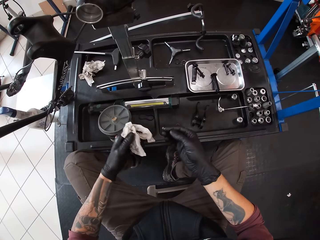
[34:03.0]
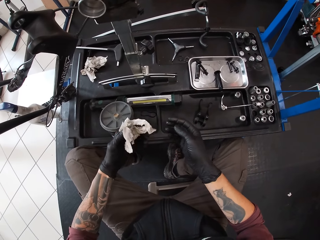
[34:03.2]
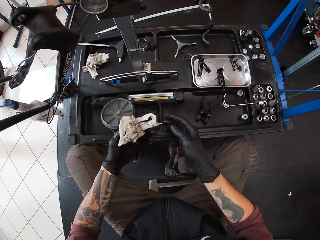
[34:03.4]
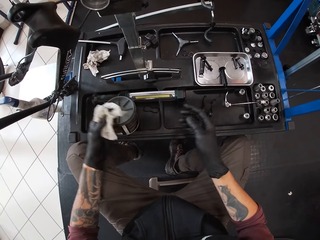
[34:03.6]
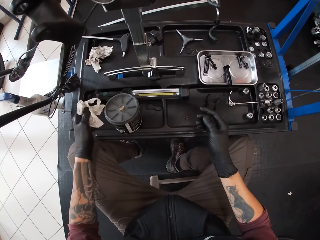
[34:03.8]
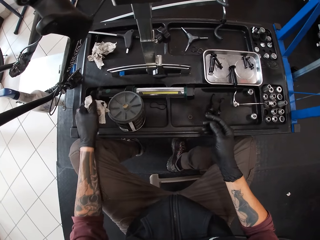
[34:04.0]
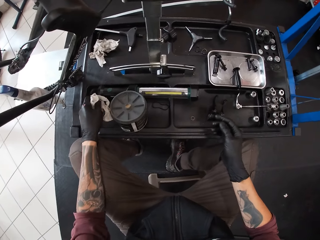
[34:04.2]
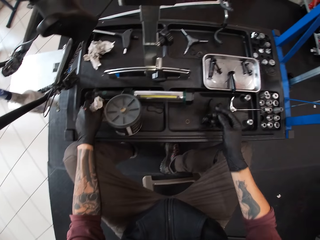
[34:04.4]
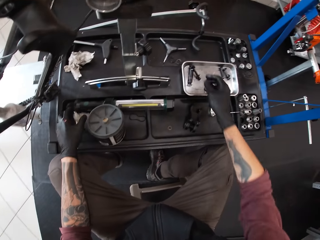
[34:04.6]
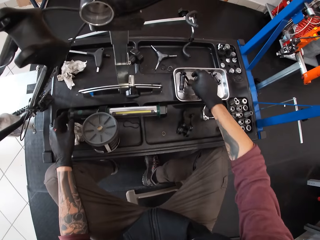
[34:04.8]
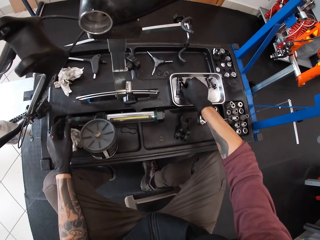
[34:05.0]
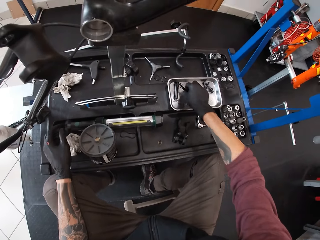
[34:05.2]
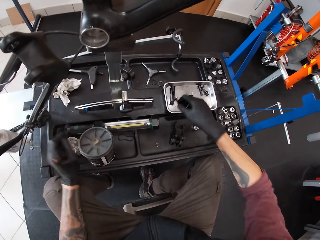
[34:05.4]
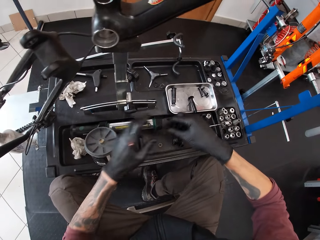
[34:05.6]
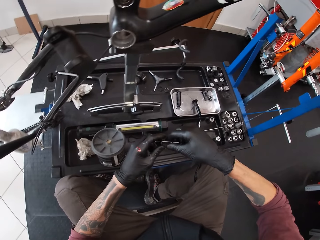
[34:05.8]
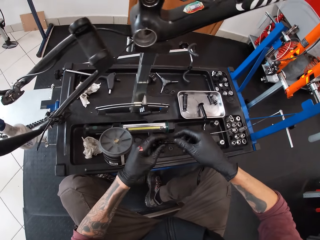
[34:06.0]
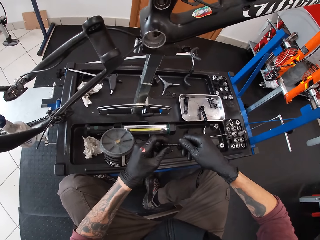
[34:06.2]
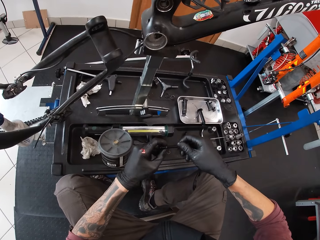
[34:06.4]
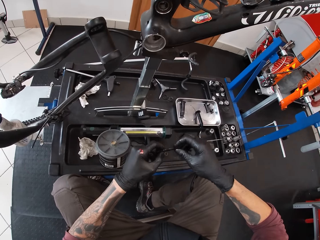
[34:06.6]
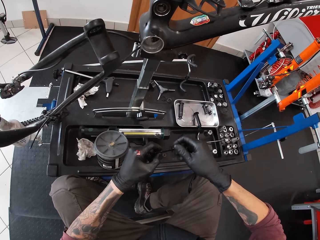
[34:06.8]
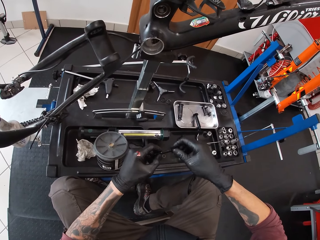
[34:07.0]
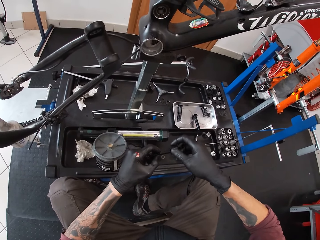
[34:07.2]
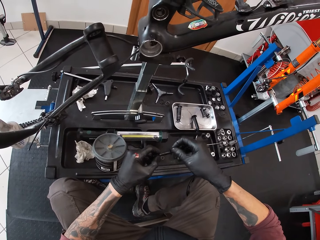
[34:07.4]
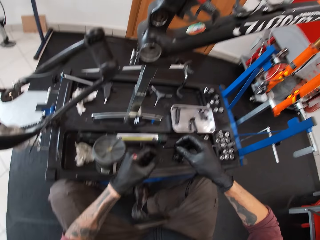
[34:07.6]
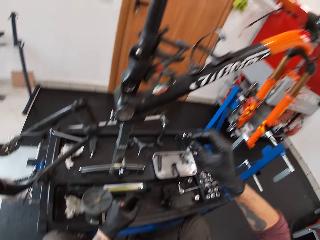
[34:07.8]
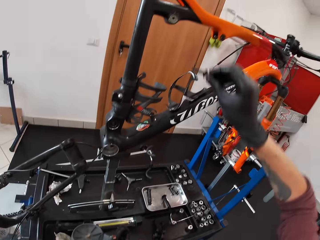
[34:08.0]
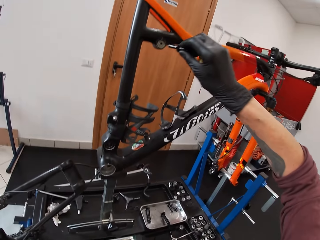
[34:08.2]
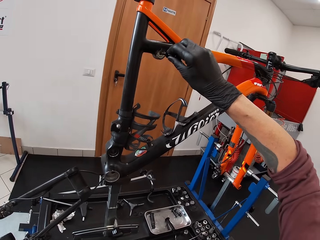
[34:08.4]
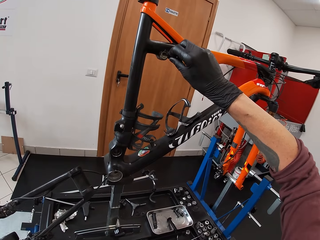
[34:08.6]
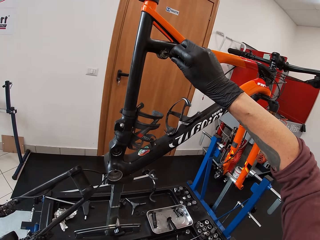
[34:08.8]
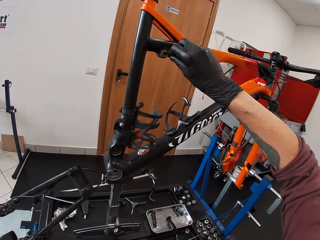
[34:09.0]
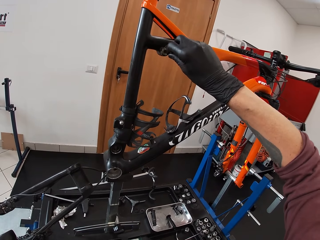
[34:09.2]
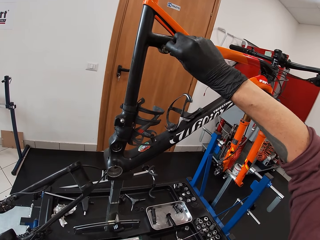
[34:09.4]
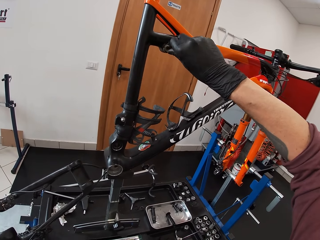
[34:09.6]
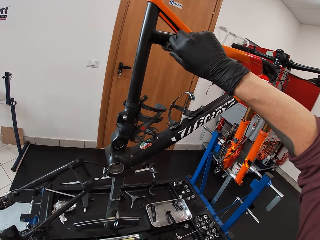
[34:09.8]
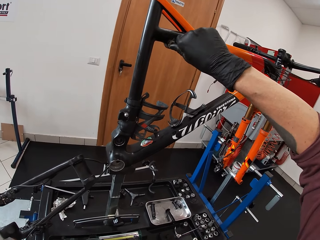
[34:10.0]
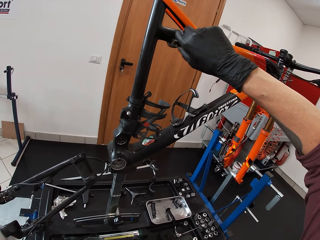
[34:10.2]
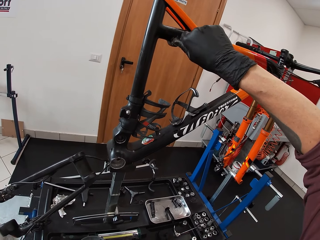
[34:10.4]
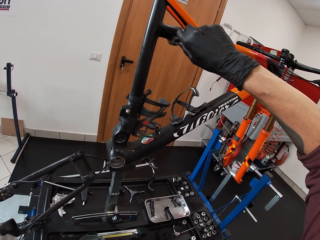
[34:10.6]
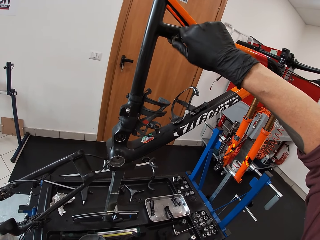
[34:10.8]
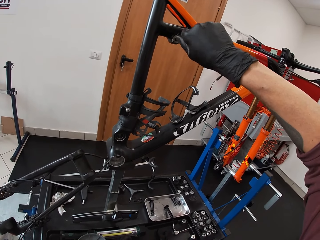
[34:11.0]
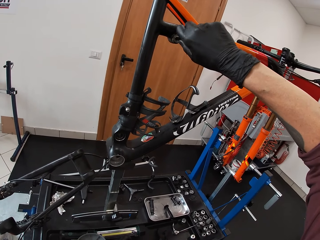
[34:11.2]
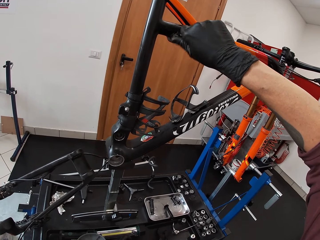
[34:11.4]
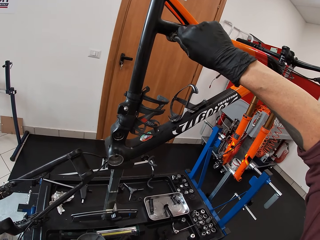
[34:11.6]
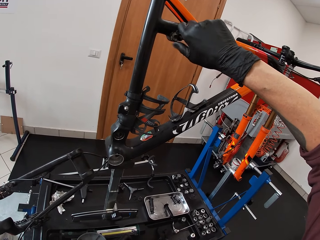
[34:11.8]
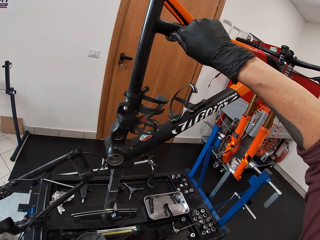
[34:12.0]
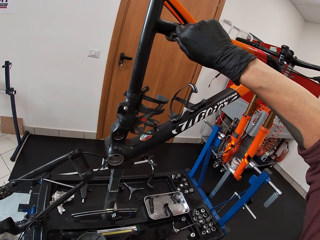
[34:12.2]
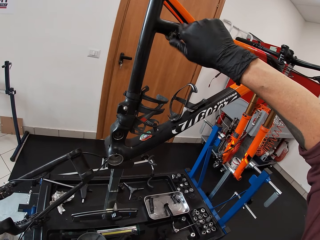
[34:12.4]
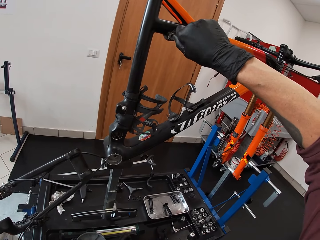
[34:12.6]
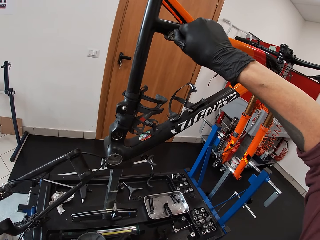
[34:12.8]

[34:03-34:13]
The camera wearer drops the piece of tissue in his left hand on the table. He picks up the mini screwdriver or bolt from the table with his right hand. He adjusts a nut on the bolt. He opens the mini screwdriver in his left hand with his right hand. He puts the bolt on the bicycle. He screws the bolt hole with the mini screwdriver in his right hand.

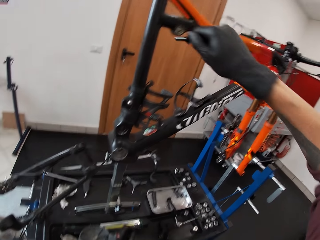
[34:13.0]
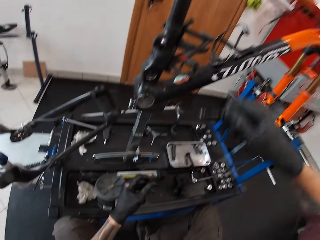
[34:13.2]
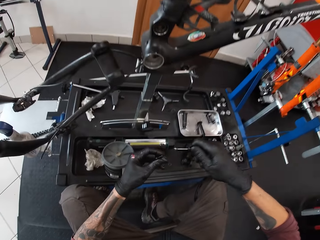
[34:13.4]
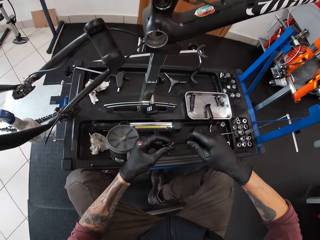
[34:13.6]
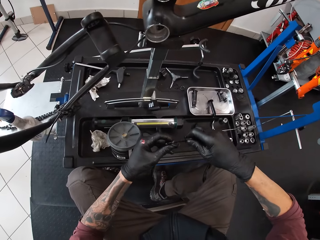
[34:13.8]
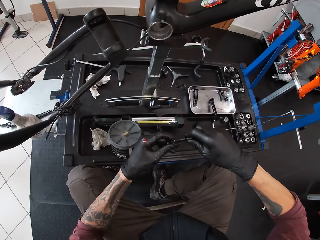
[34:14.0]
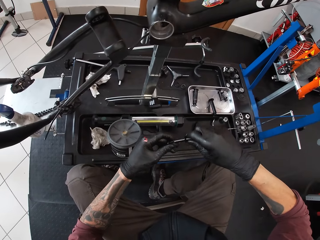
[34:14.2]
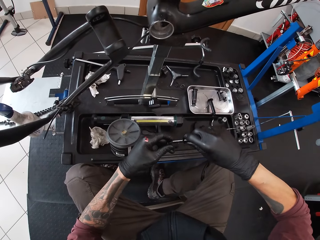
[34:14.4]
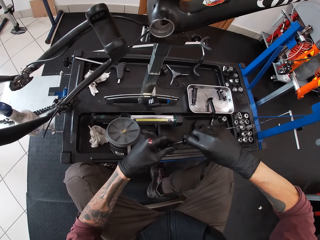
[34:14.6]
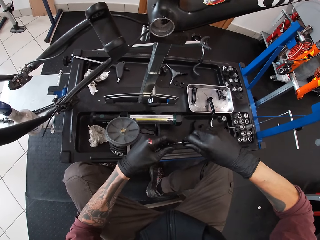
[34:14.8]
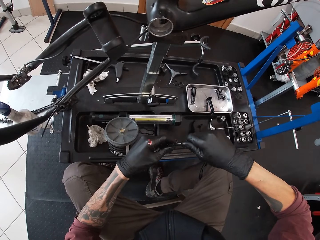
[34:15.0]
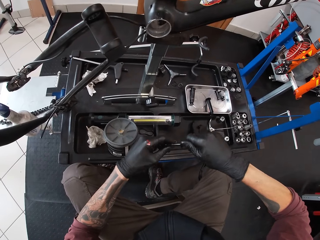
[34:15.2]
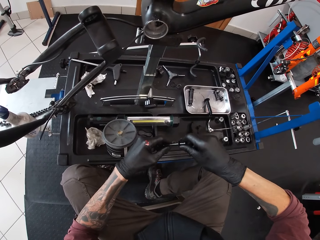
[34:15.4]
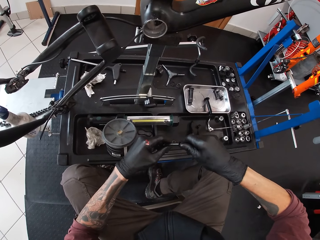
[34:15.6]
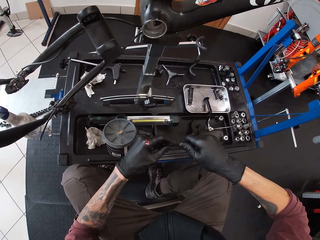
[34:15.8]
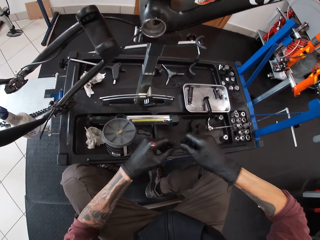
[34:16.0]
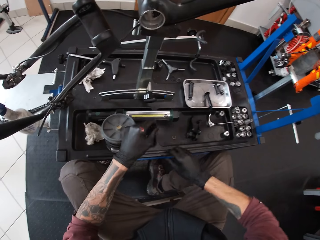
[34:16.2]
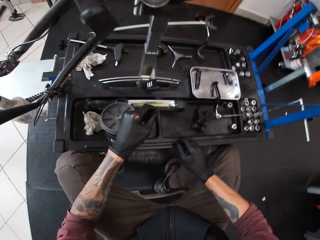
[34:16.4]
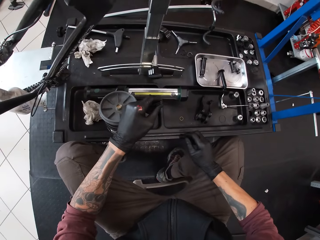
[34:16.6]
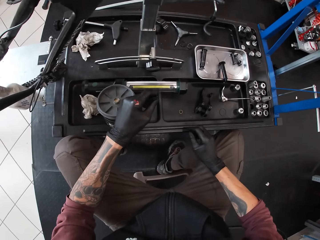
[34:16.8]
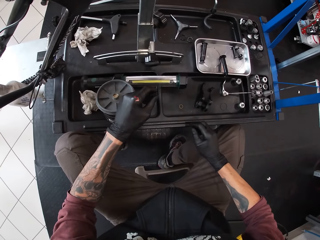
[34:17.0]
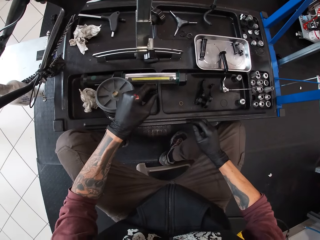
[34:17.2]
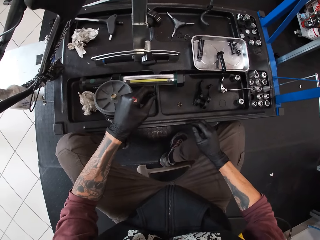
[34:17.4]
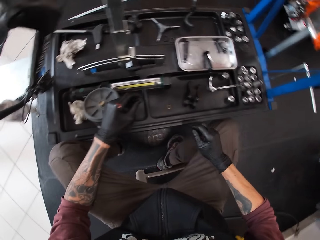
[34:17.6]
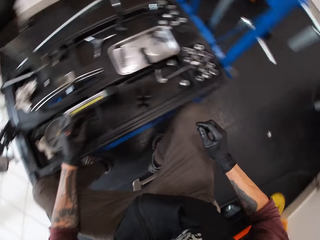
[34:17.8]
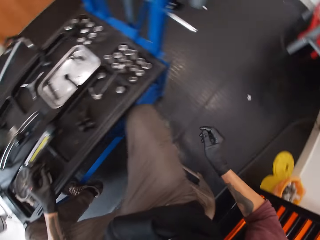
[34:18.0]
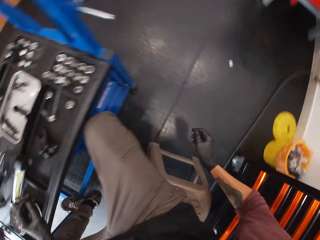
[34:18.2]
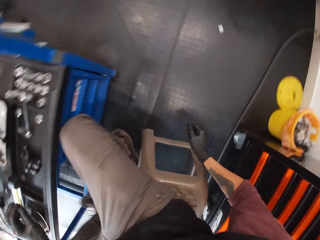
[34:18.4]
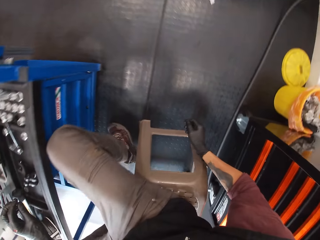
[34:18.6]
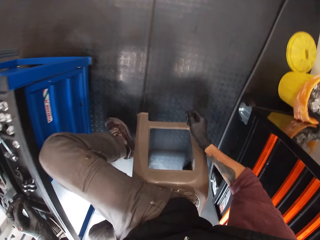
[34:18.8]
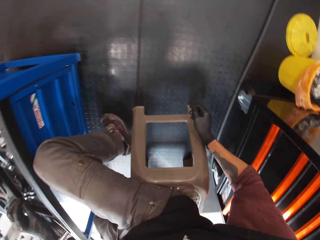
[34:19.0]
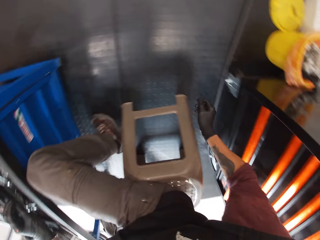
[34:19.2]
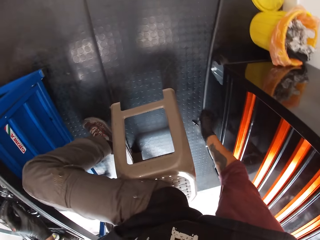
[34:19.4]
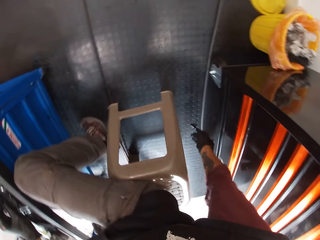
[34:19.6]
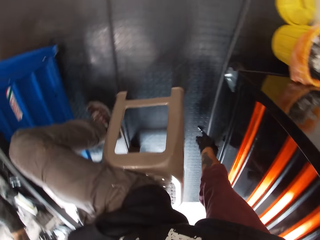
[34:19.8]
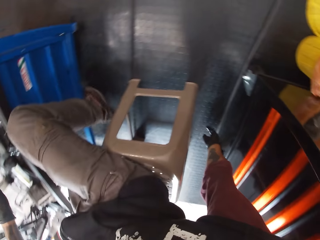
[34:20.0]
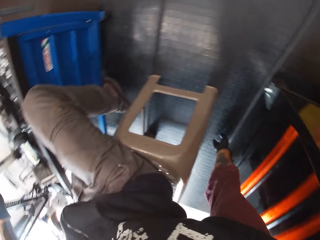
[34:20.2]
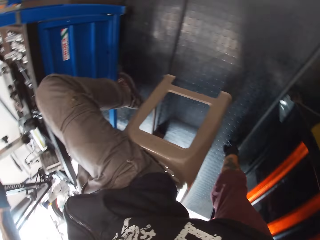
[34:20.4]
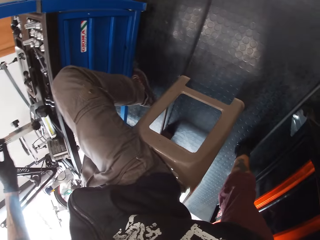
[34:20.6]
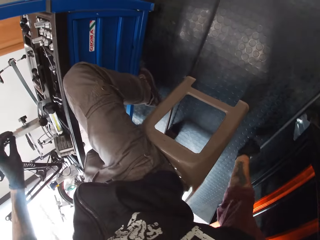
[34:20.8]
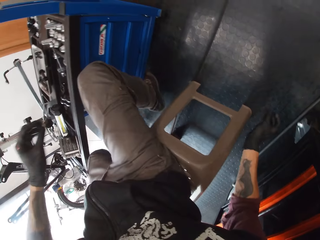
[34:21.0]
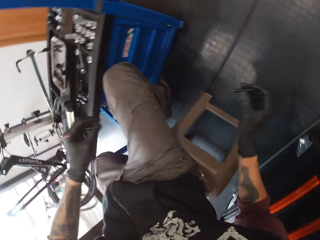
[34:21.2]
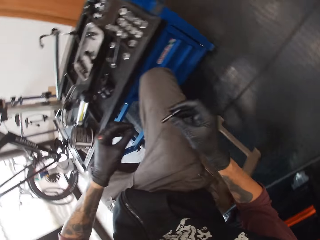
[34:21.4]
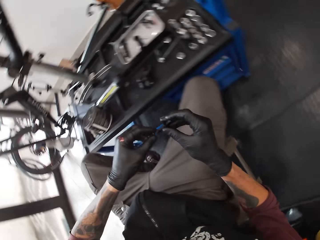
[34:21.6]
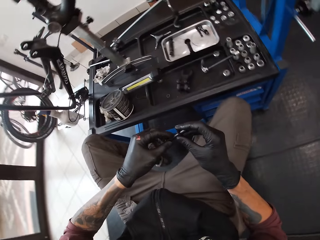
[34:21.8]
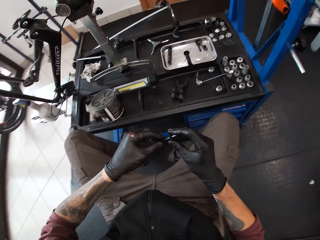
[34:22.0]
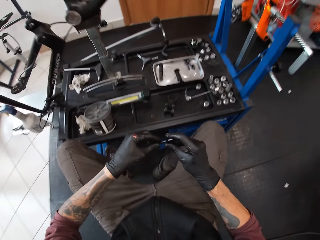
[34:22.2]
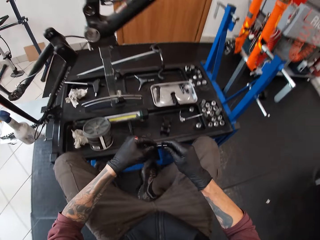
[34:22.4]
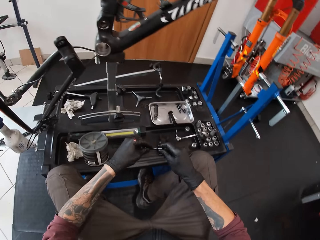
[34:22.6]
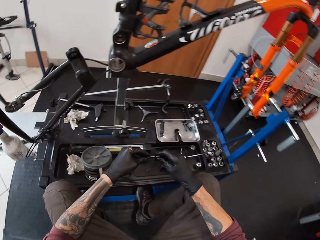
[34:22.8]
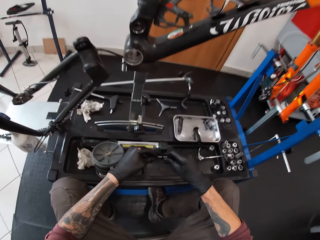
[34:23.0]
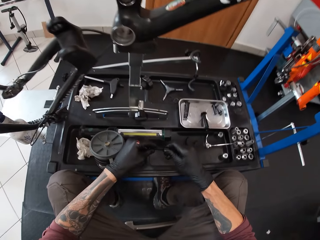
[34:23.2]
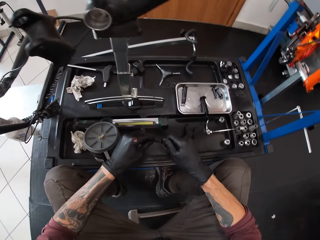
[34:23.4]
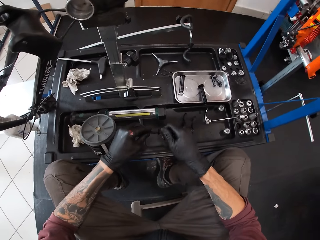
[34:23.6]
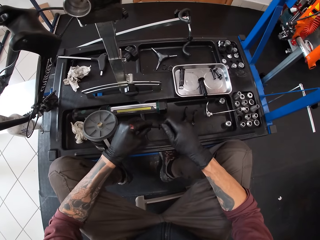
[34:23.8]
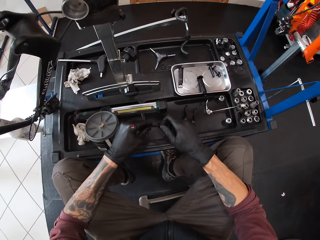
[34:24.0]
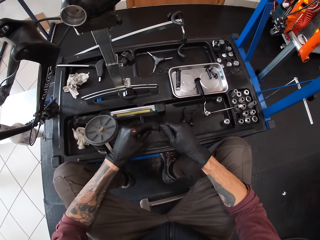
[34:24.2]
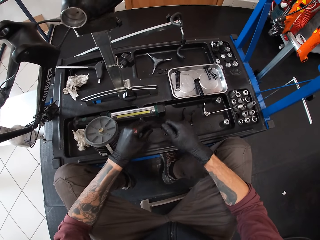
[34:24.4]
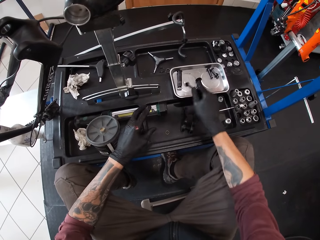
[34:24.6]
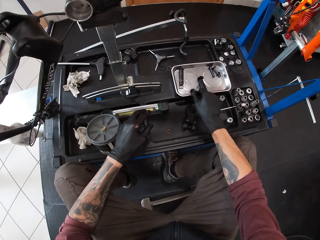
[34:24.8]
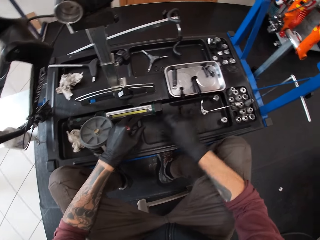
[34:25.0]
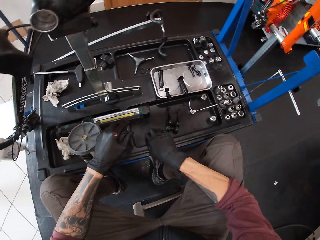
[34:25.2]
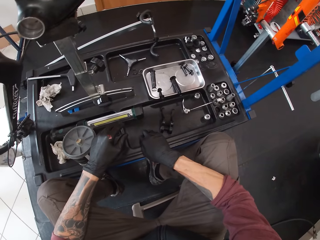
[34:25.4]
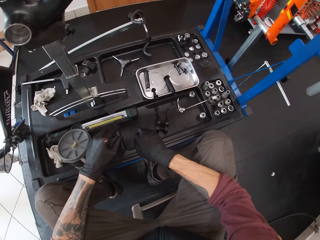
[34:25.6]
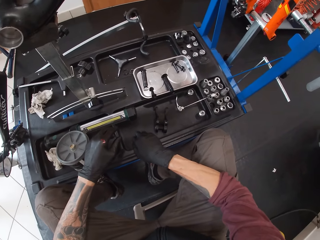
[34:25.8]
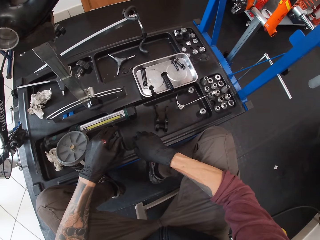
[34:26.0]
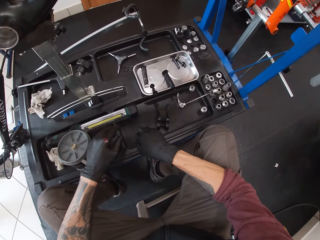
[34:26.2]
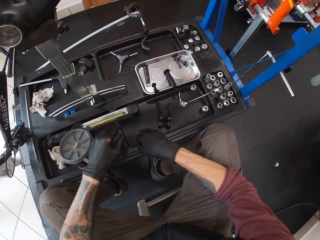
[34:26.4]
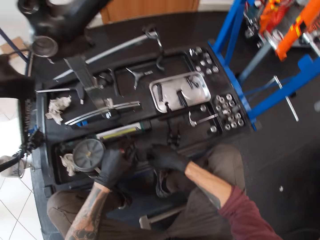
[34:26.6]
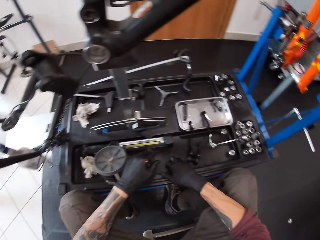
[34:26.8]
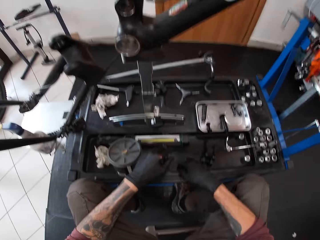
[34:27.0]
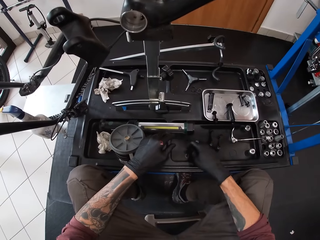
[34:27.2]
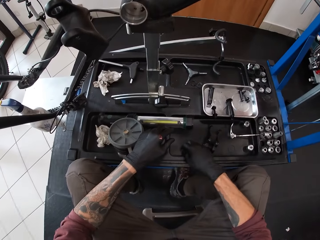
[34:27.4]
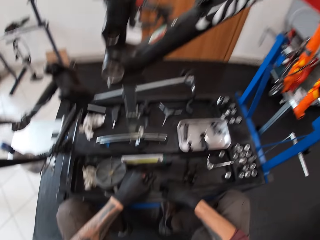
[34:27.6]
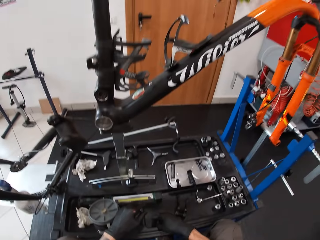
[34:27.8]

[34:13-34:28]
The camera wearer puts the bolt on a nut. He covers the nut driver with both hands. He drops the bolt. He looks around the floor. He picks up the nut driver or bolt from the floor with his right hand. He covers the nut driver with both hands. He adjusts the nut on the bolt. He drops the nut driver in his right hand on the table. He picks up the washer on the table with his right hand.
